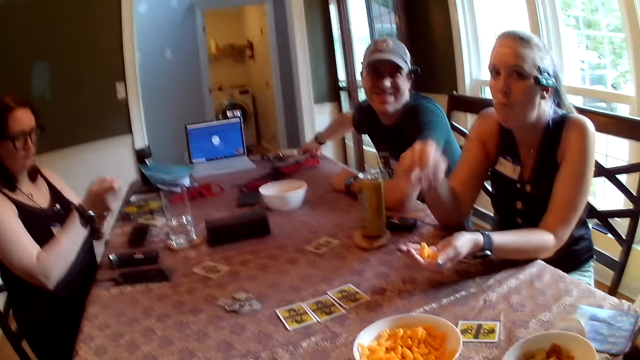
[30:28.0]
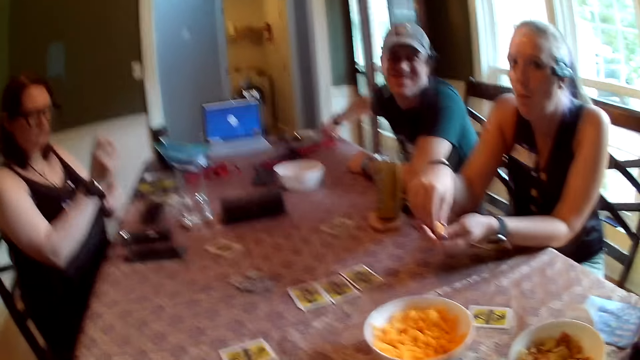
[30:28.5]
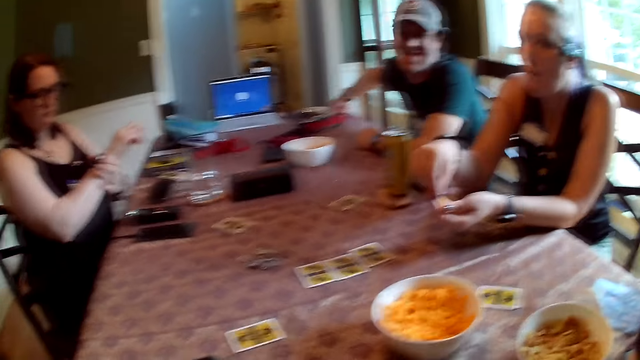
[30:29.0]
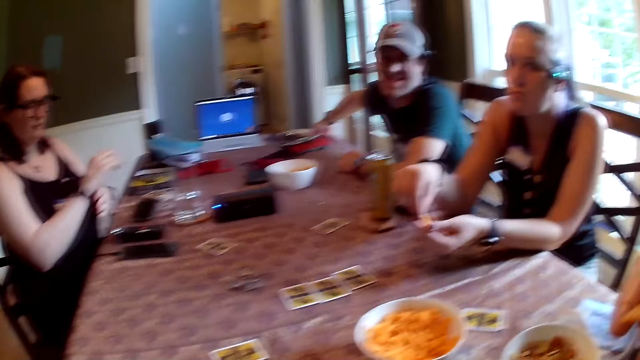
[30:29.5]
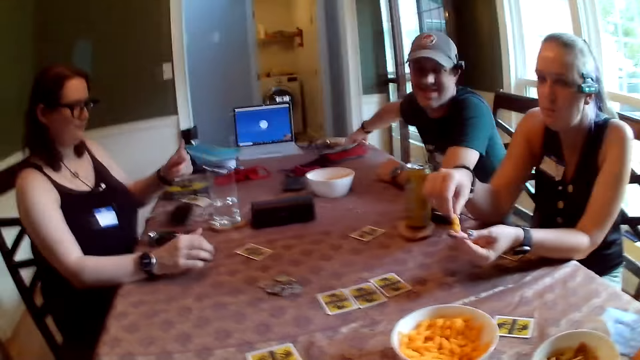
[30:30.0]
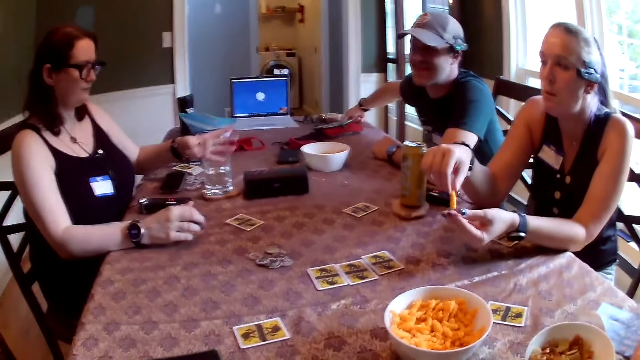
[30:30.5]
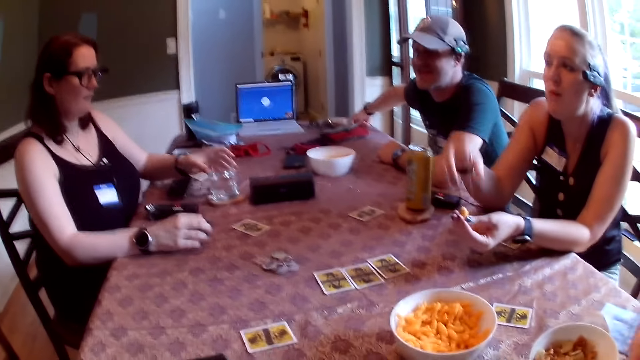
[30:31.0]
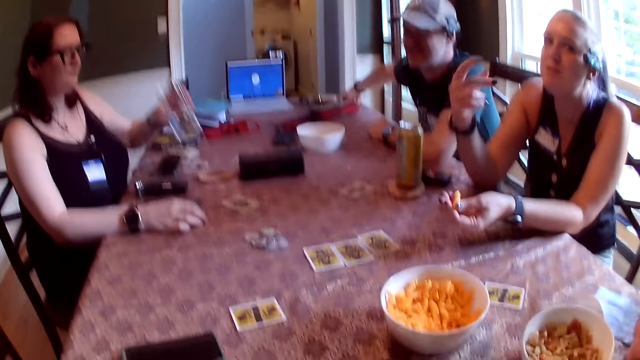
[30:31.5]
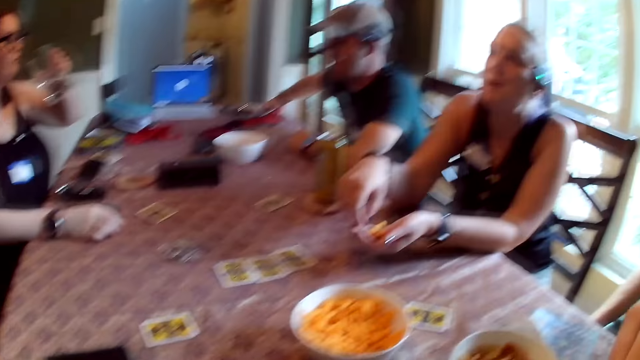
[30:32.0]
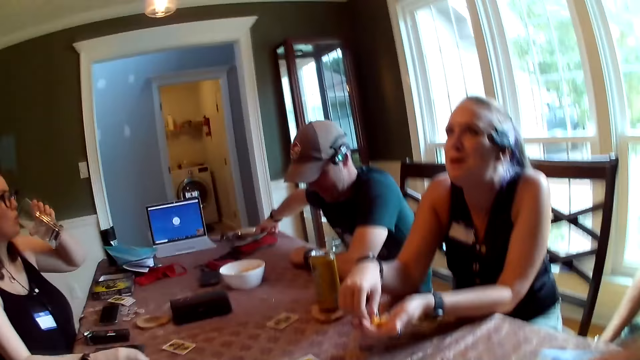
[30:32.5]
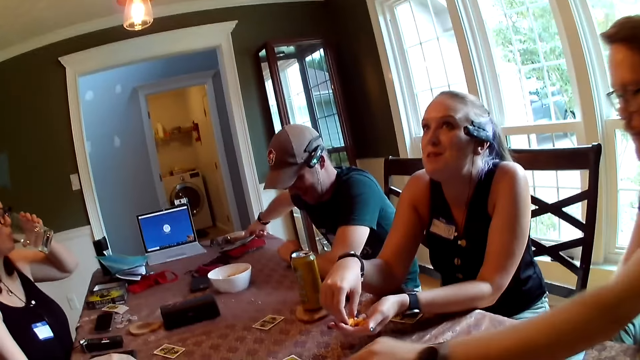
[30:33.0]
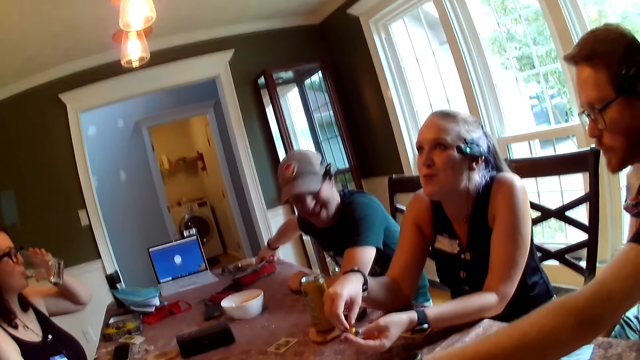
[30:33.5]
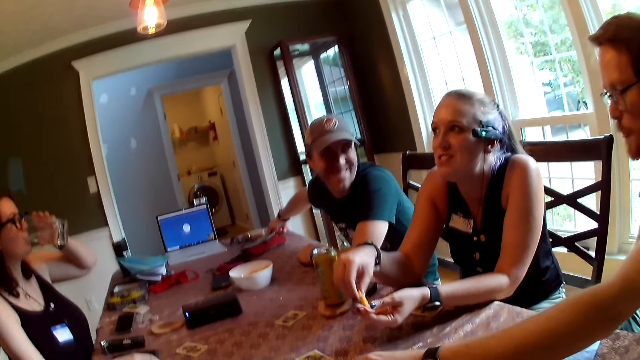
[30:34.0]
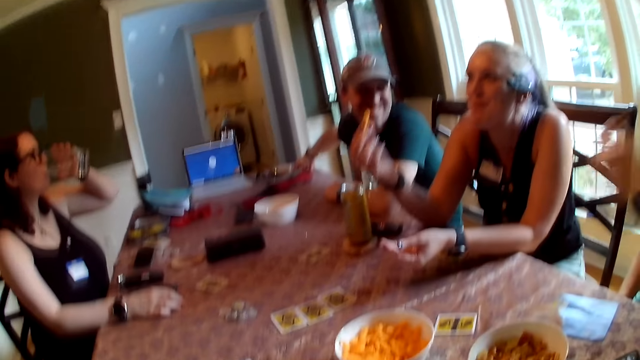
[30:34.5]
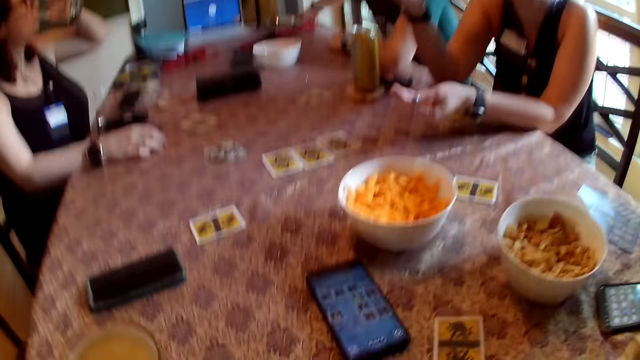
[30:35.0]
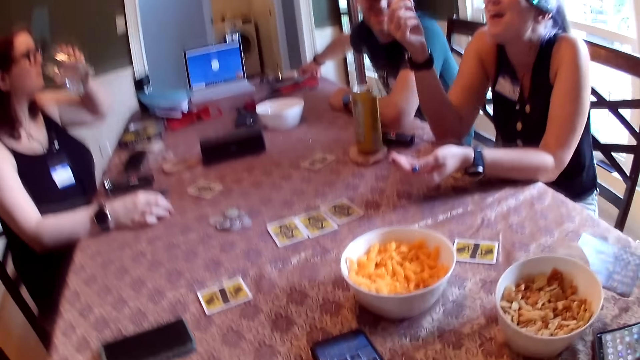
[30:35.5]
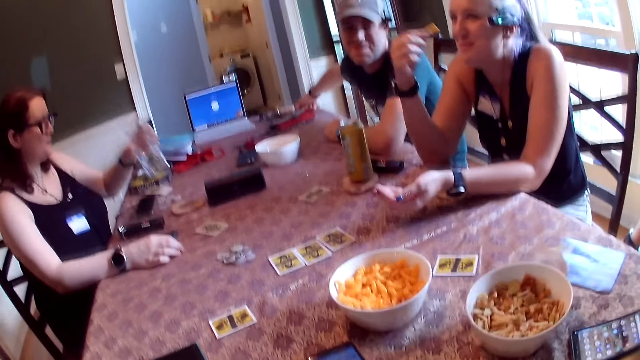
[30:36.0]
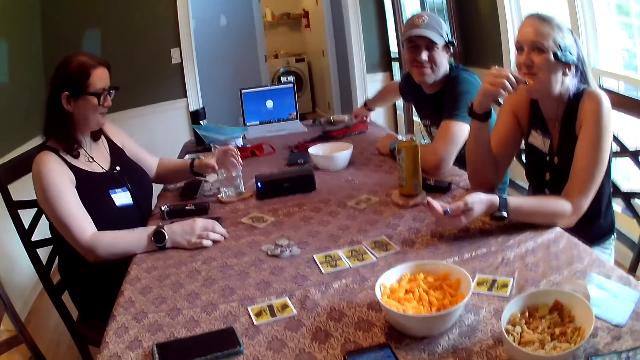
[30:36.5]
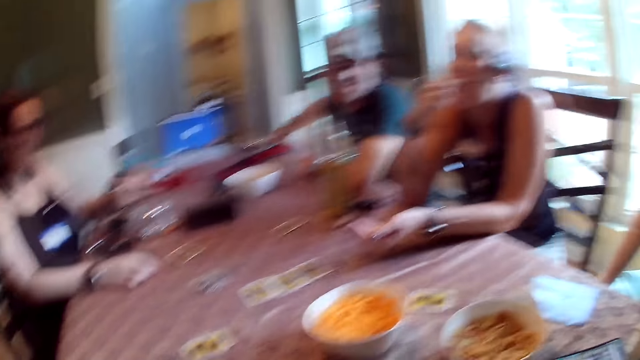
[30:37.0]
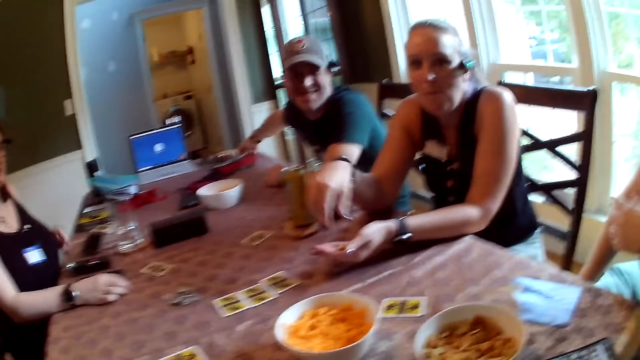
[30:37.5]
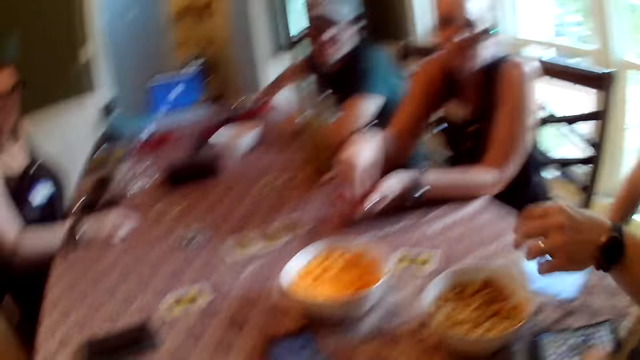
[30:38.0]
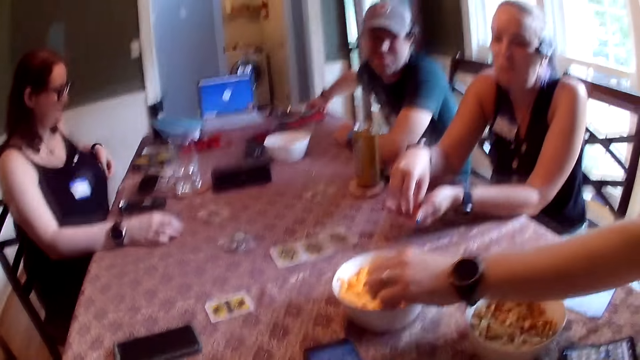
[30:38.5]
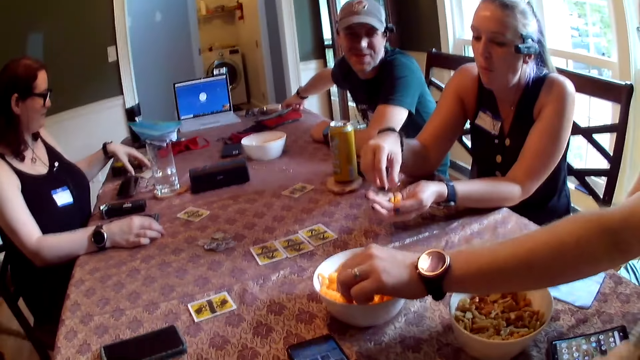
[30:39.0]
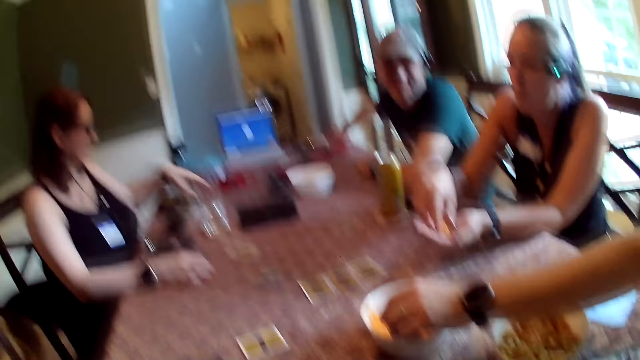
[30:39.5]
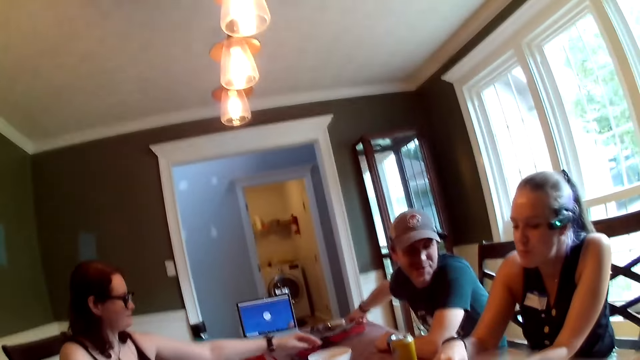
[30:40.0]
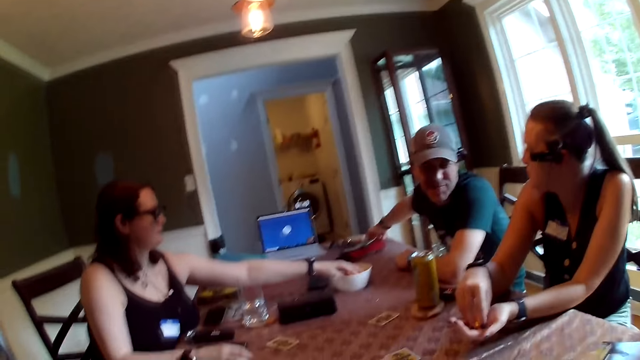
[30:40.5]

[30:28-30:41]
A woman picks a cup or glass from the table with her left hand. She drinks from the cup in her left hand. Another woman moves her right hand on the table. The first woman places the glass on the table with the left hand. A man picks snacks from a bowl with his left hand.

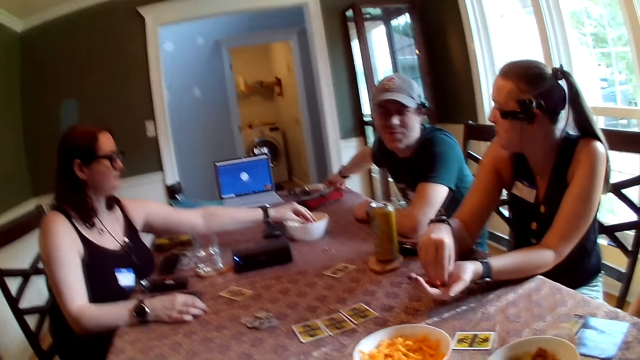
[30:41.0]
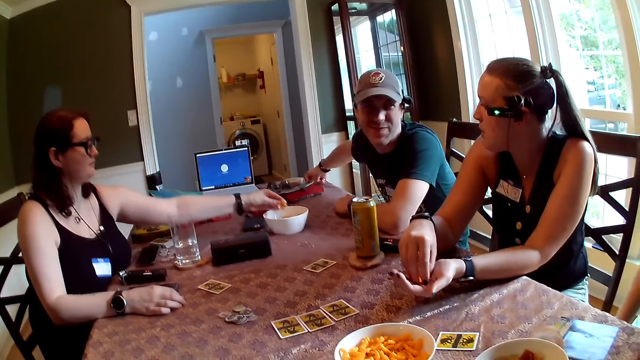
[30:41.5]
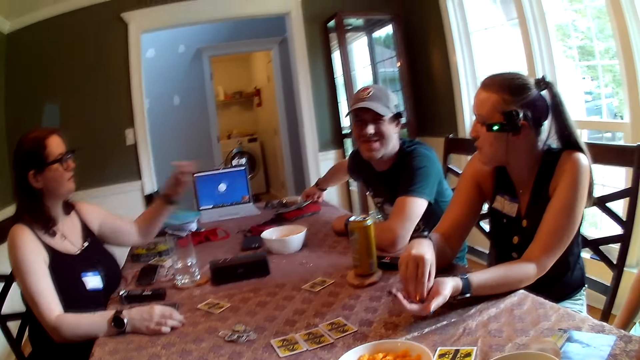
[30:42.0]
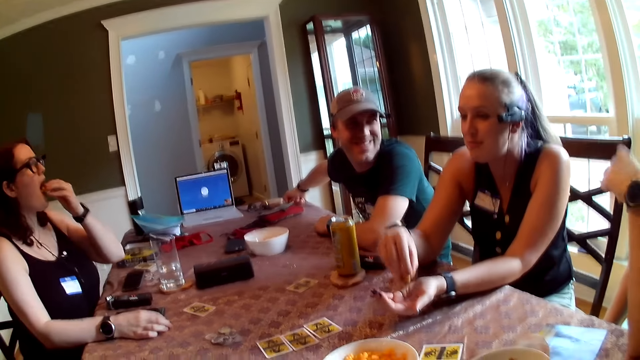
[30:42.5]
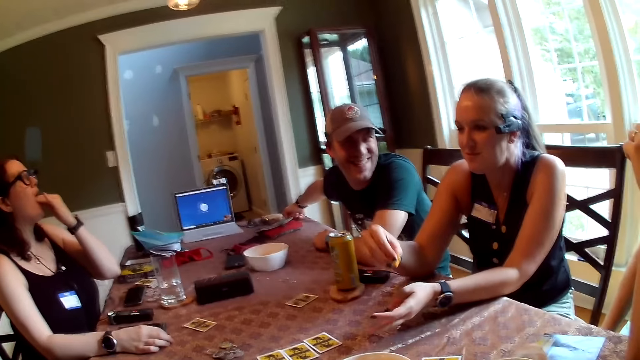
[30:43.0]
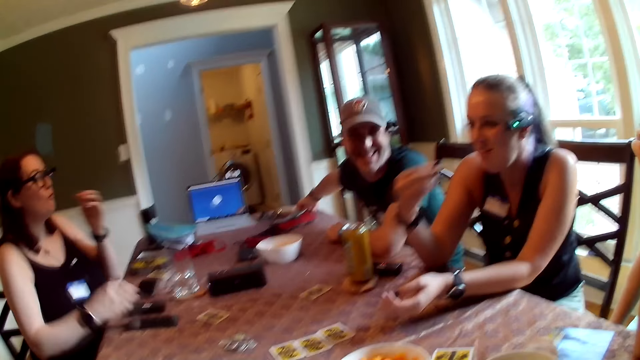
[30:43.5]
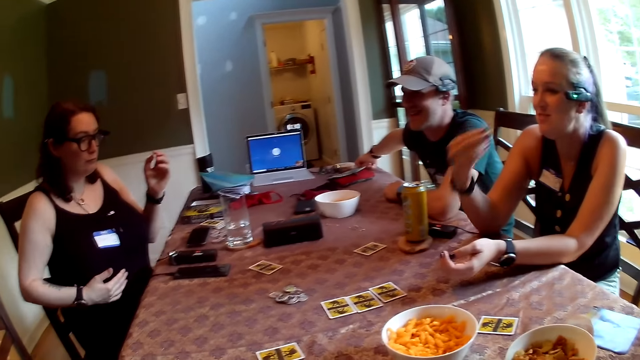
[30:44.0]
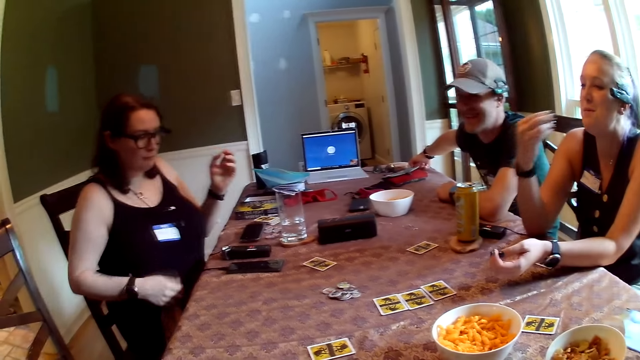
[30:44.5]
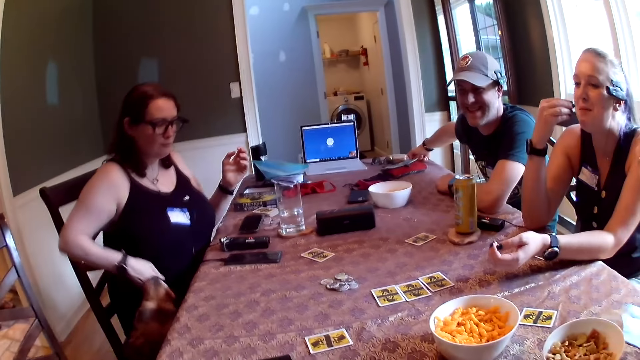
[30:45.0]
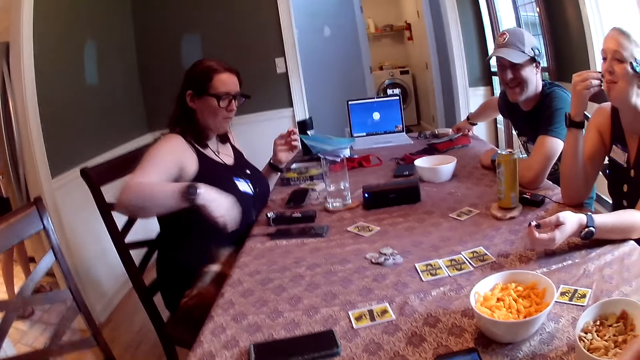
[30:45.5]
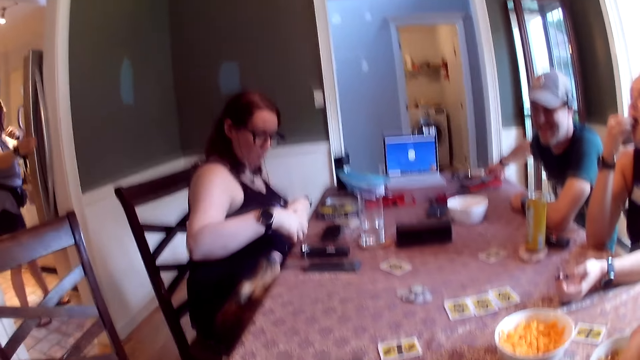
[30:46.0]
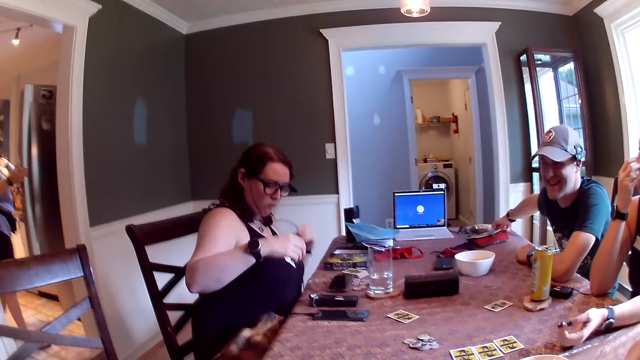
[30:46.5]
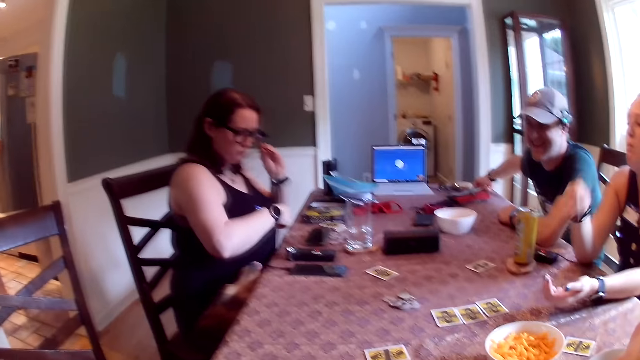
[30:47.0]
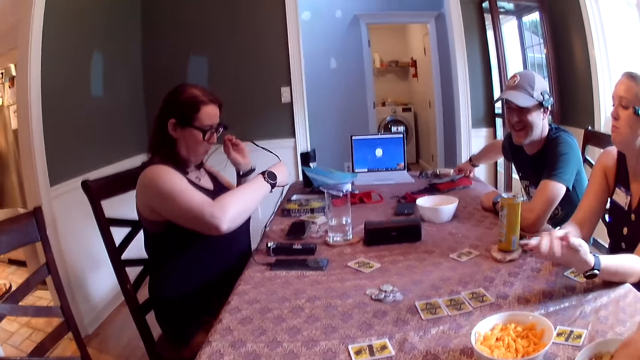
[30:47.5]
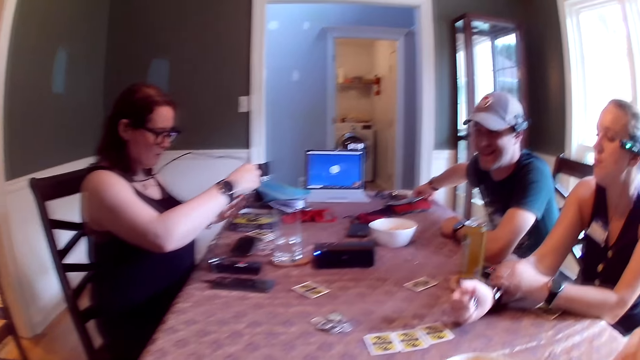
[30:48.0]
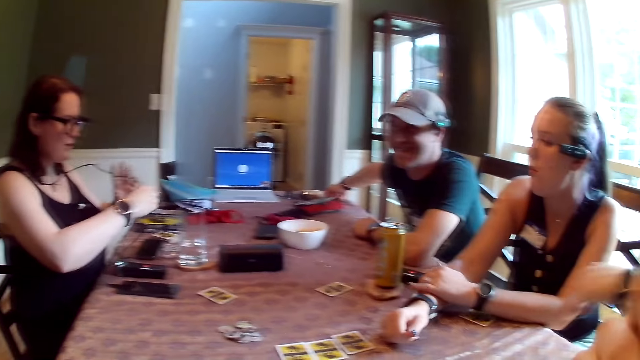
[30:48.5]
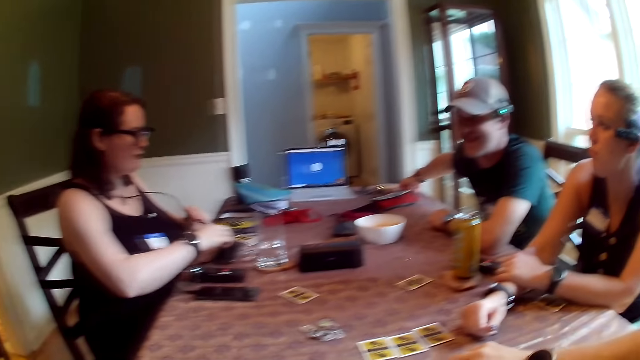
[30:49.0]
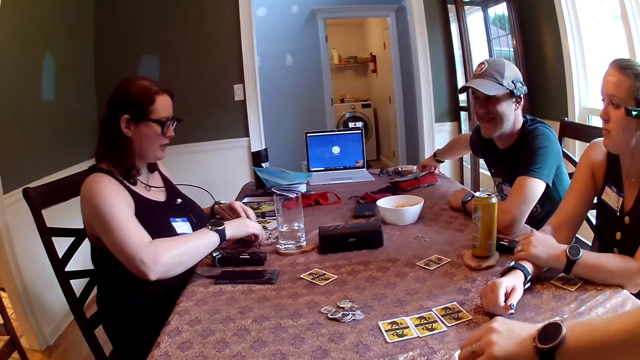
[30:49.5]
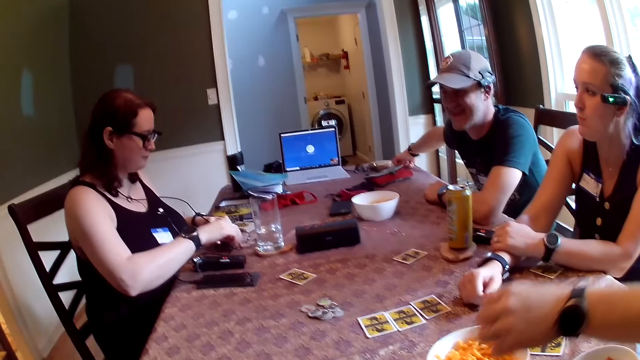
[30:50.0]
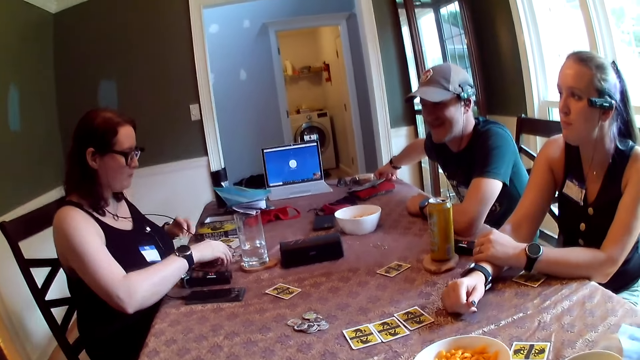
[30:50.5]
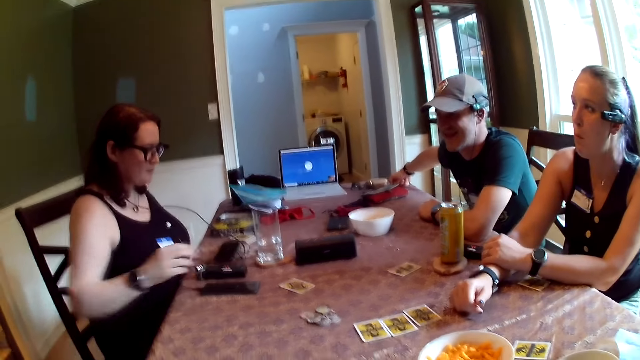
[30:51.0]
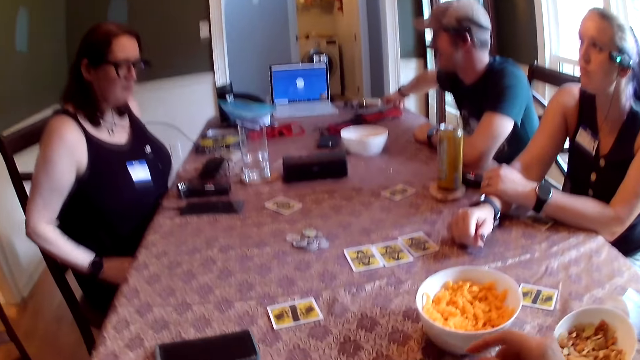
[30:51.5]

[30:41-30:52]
A woman picks snacks from a bowl with her left hand. Another woman eats potato chips with the right hand. The first woman adjusts a cable with both hands in the room. A man picks snacks from the bowl with his left hand.
